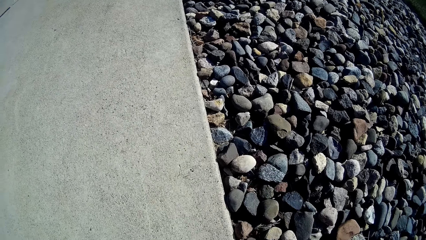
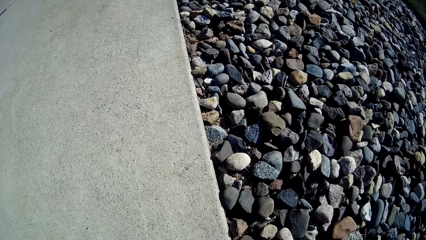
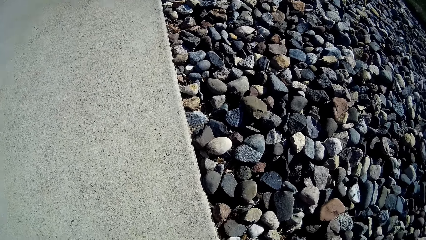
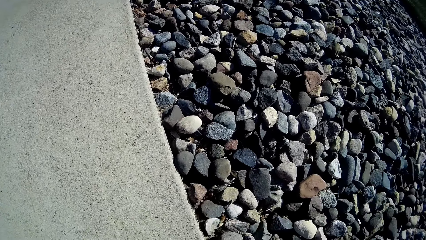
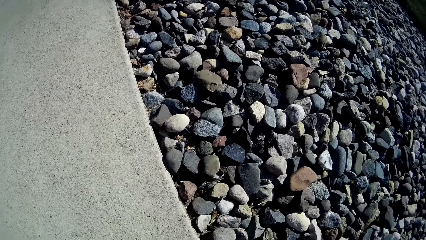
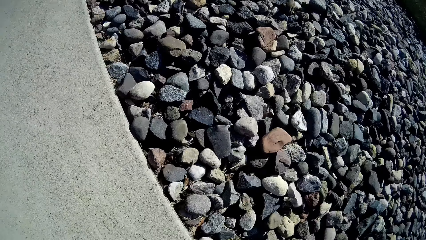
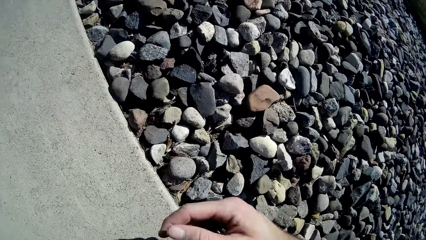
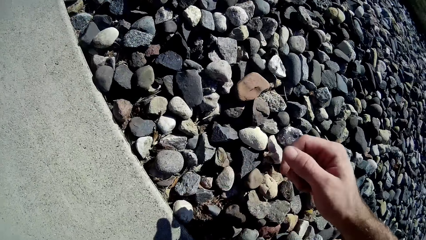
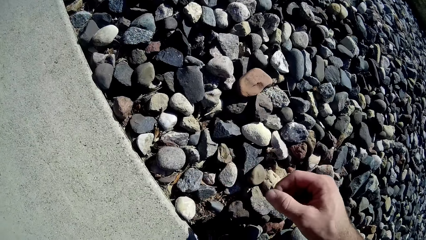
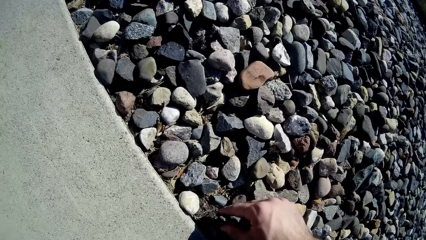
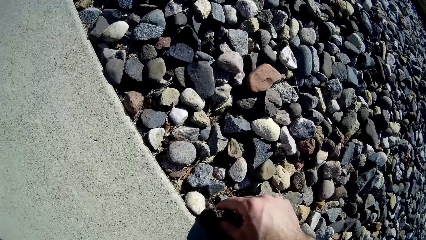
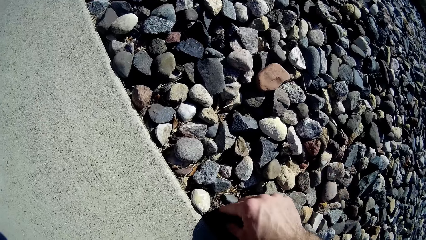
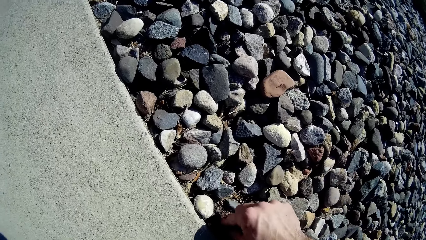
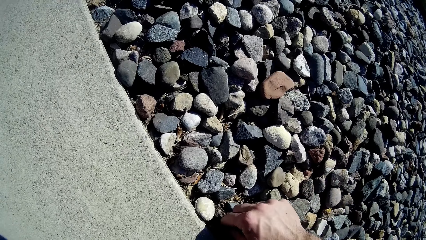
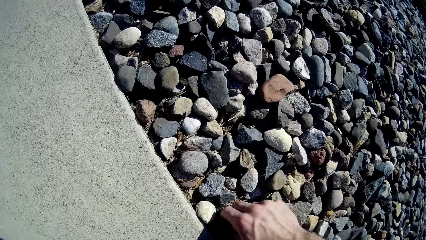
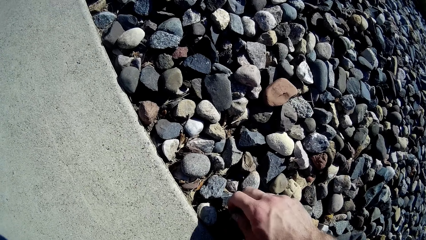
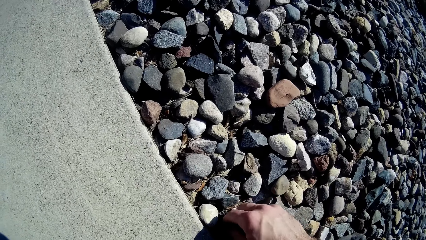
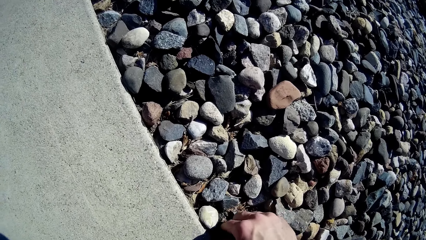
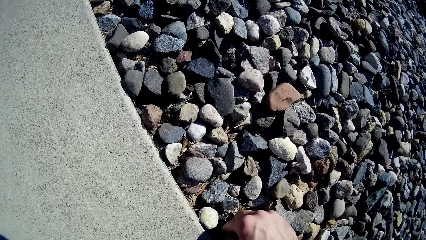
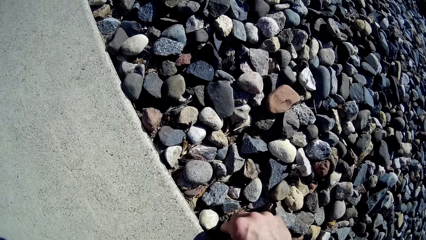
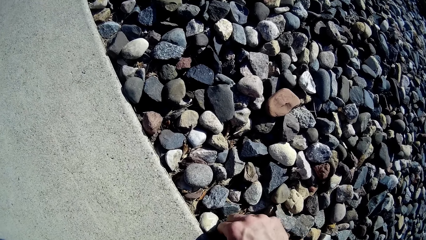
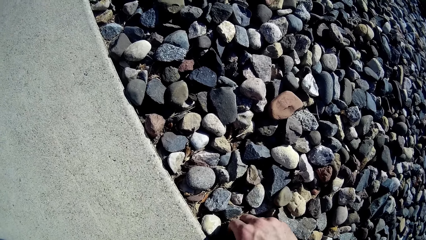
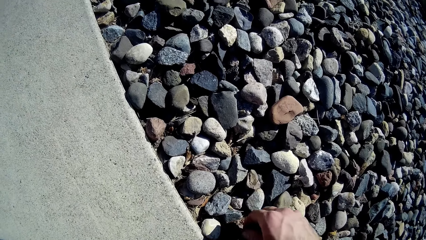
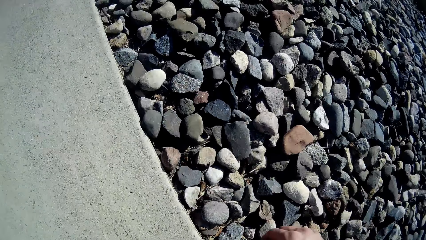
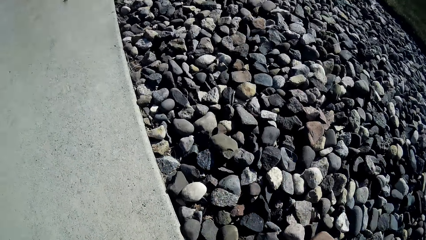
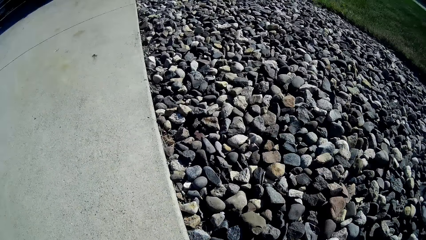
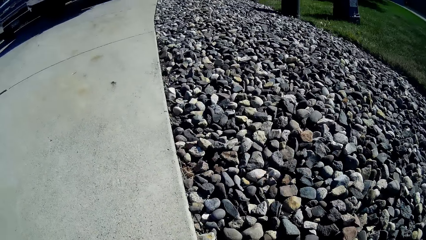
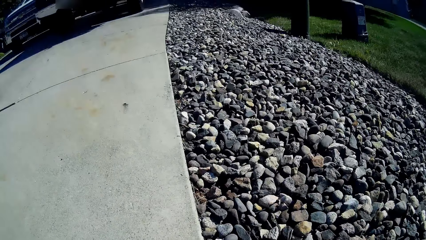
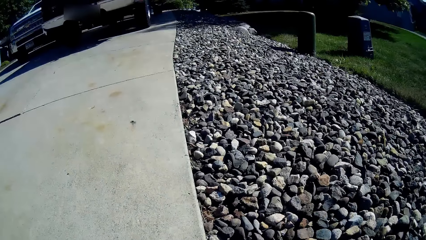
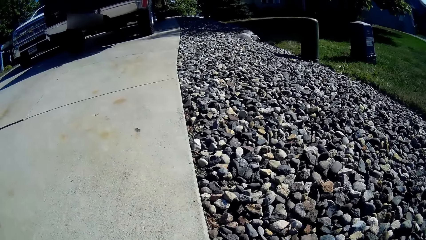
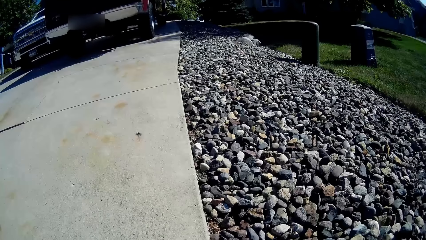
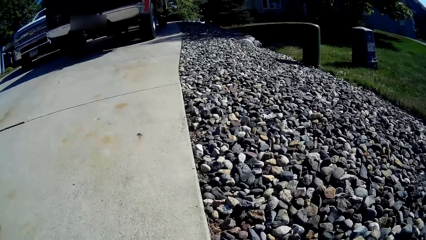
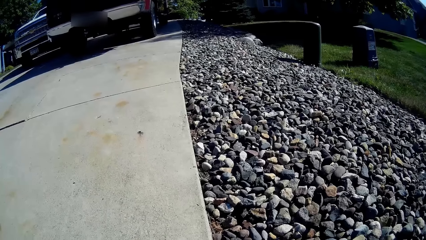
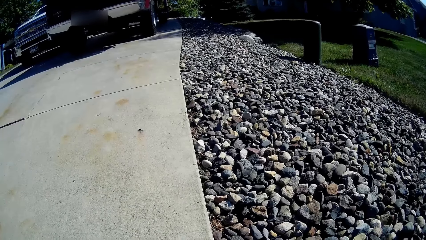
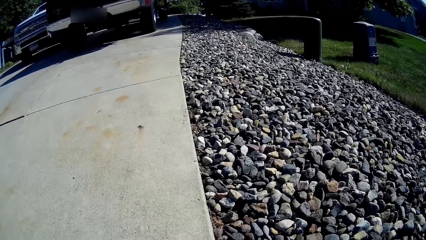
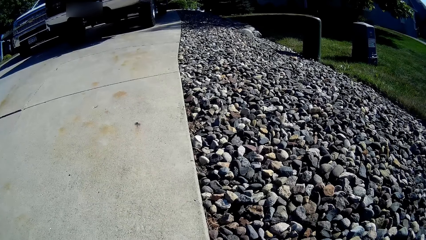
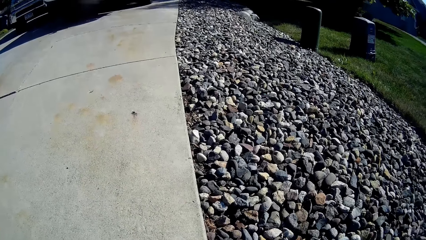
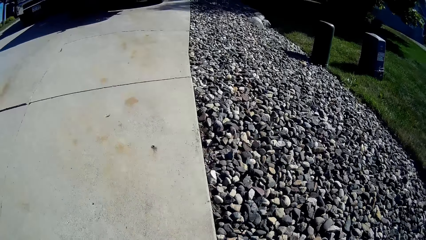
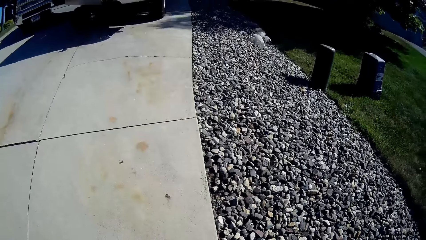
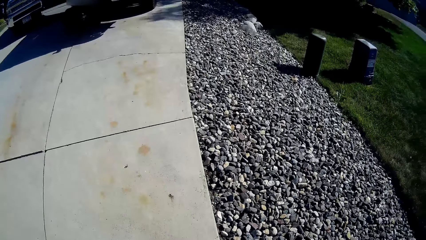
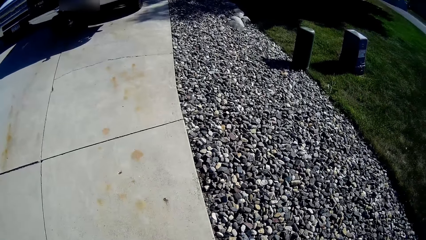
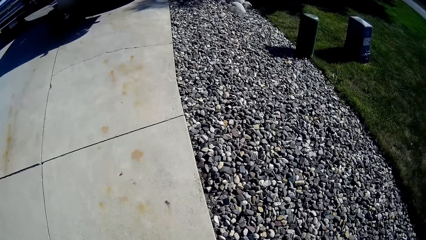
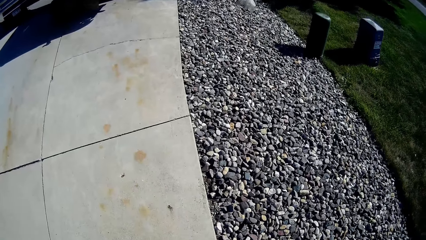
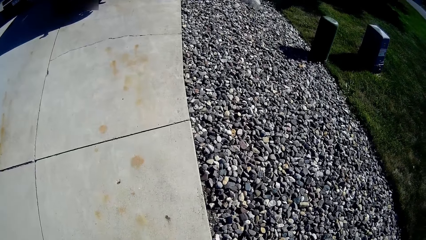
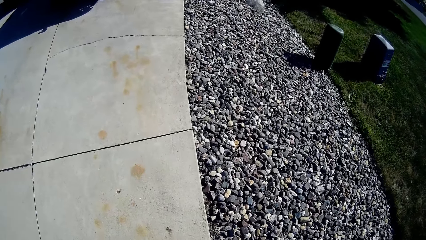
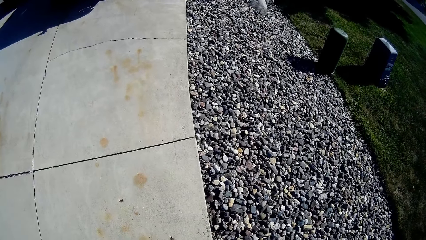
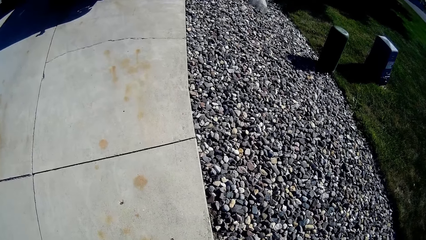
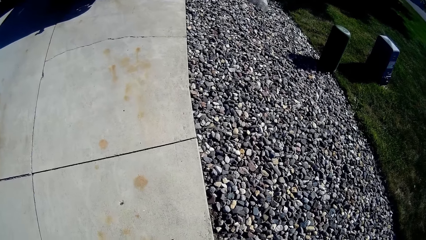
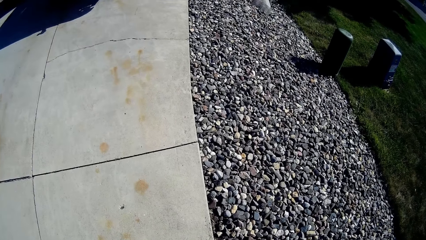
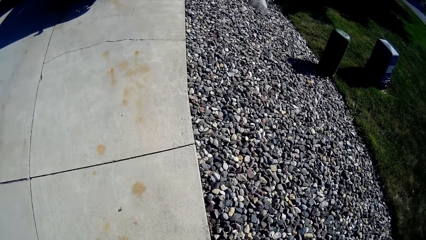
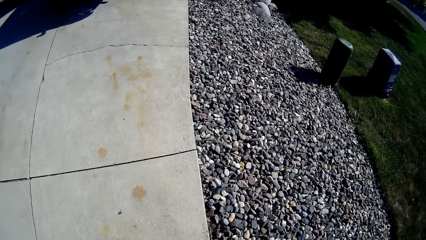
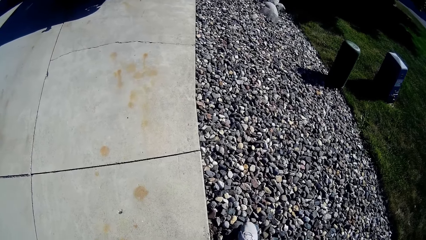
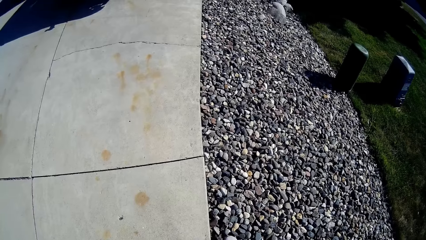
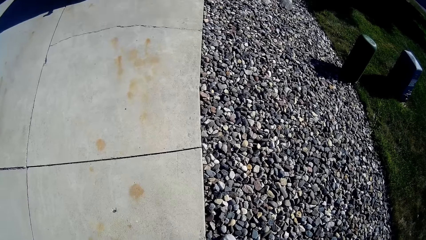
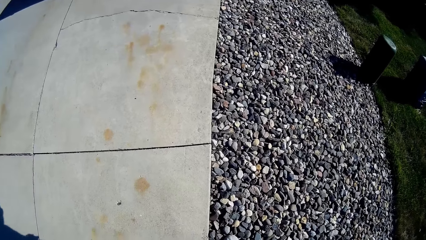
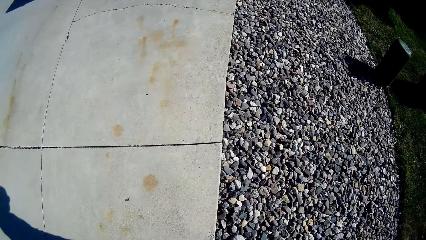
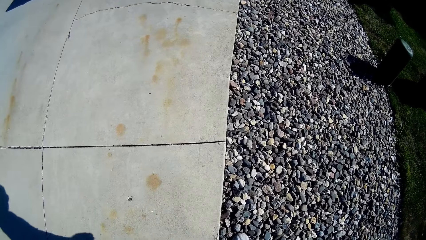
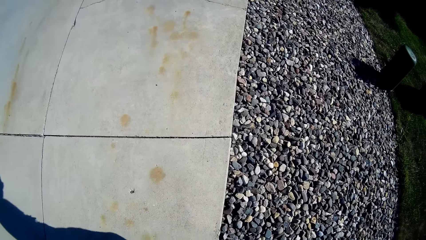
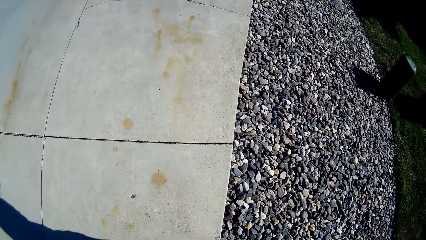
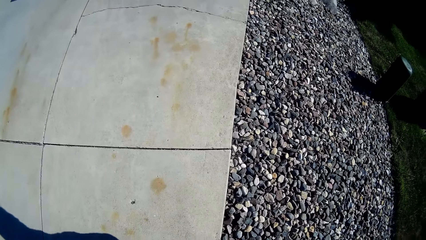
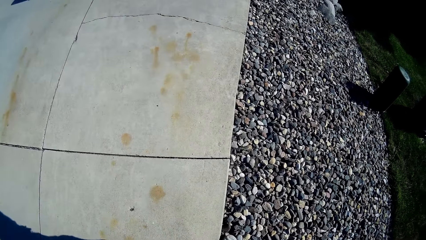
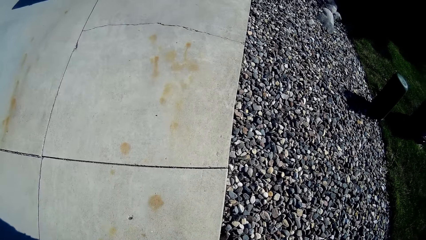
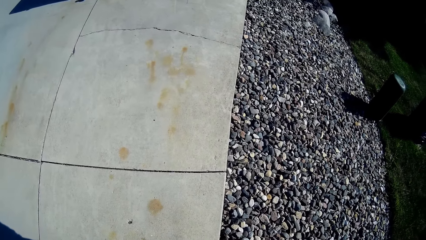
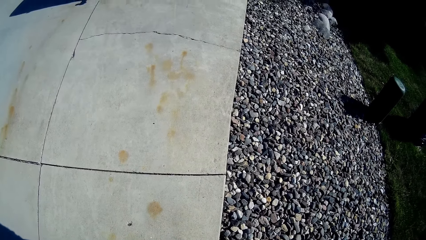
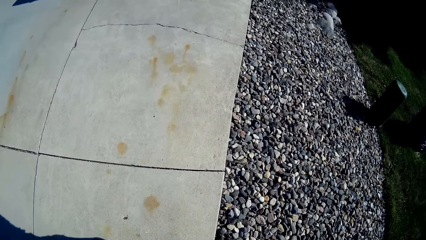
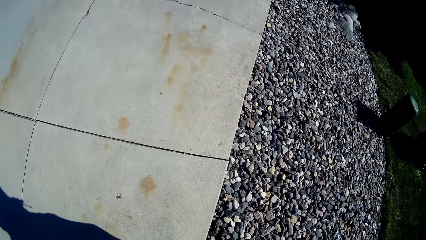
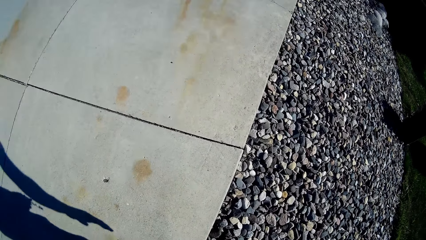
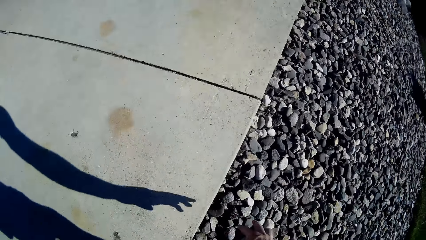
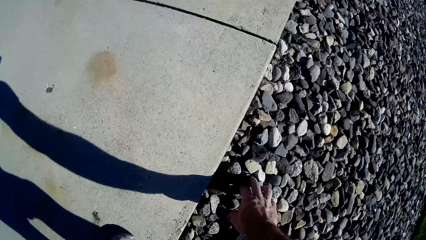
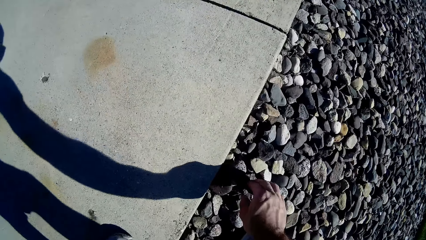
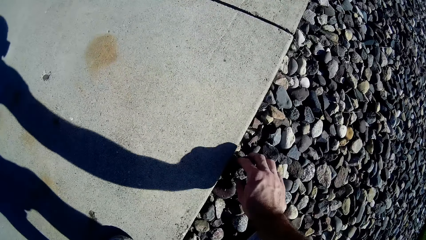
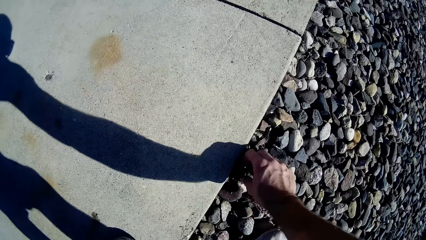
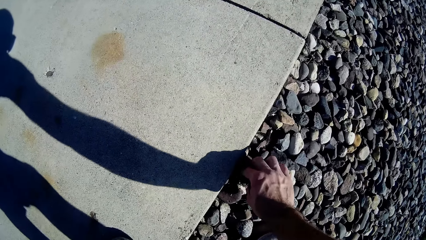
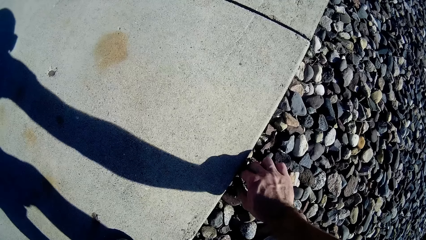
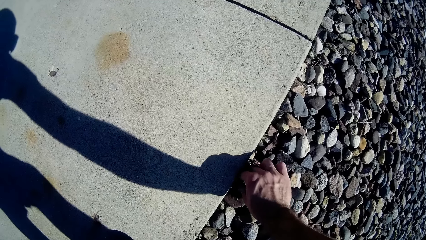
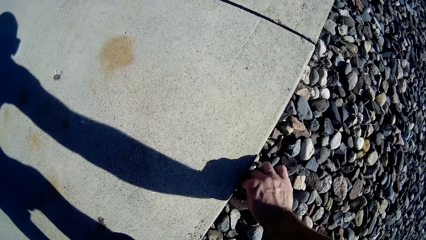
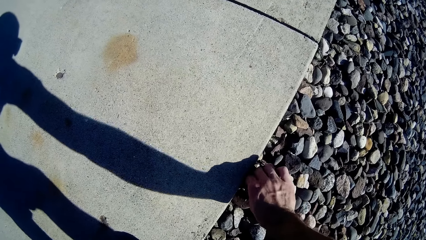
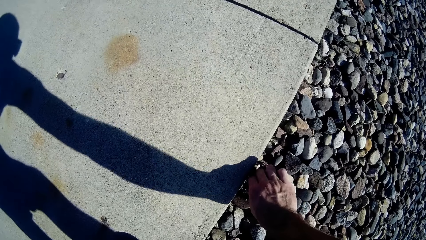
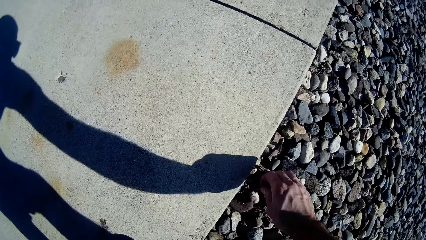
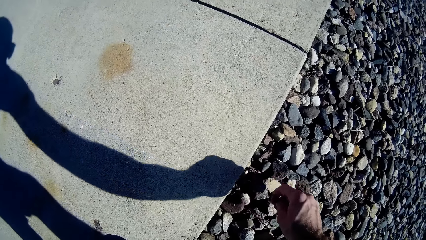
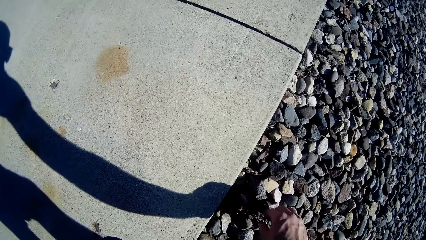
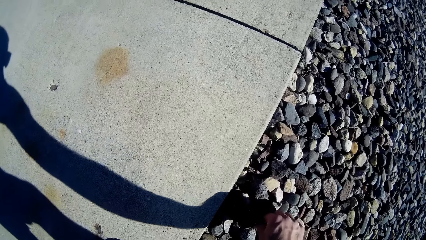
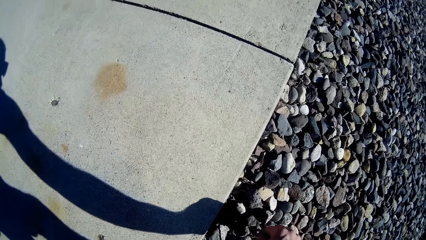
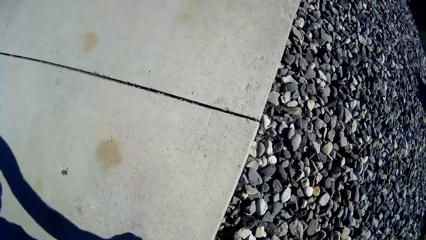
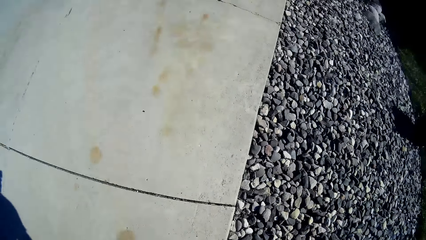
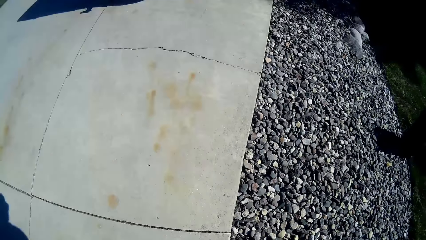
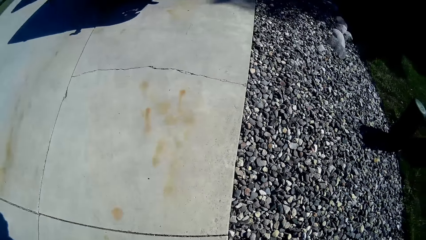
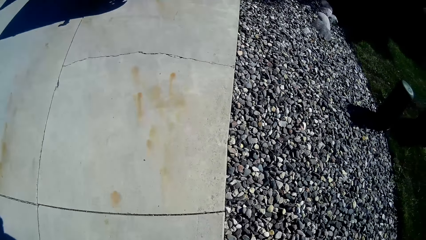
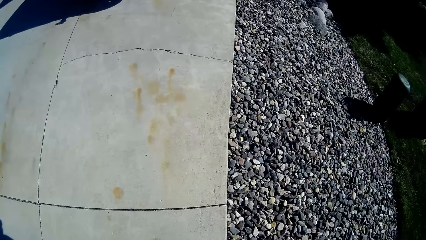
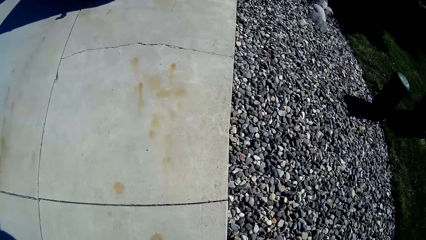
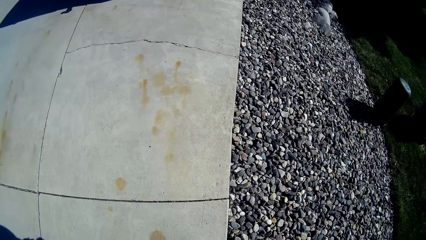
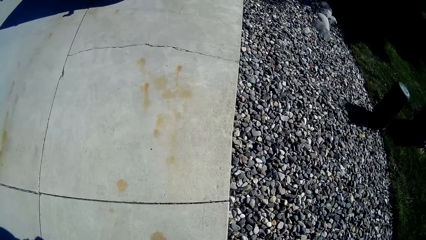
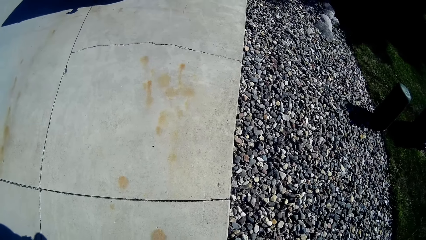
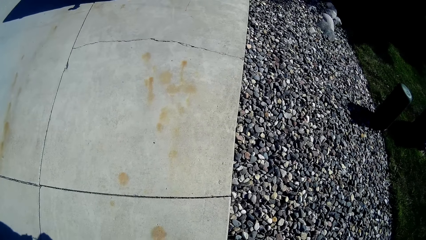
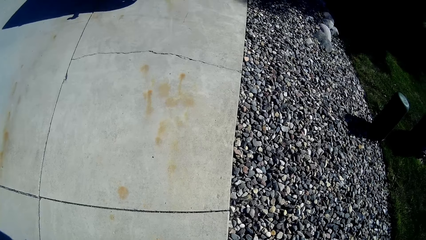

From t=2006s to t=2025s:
The camera wearer takes the green plants from the concrete. They arrange the concrete stones. They take the green plants from the concrete.
